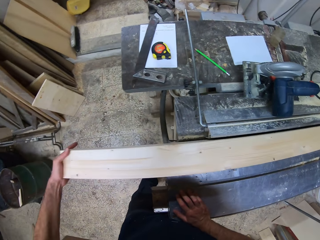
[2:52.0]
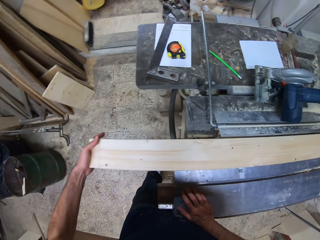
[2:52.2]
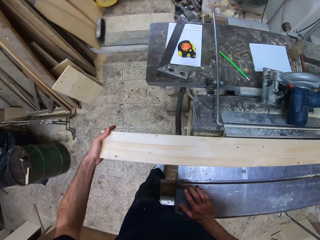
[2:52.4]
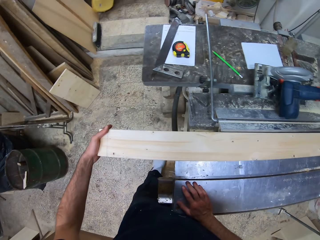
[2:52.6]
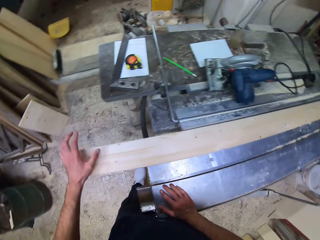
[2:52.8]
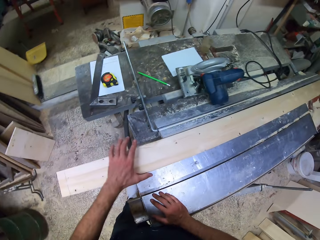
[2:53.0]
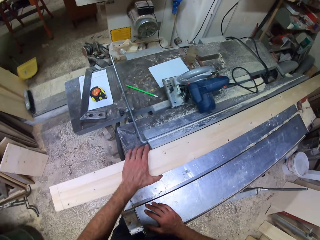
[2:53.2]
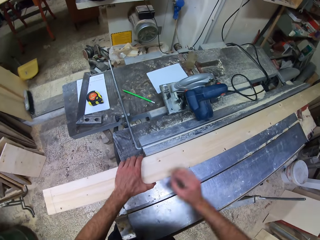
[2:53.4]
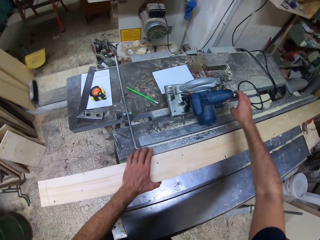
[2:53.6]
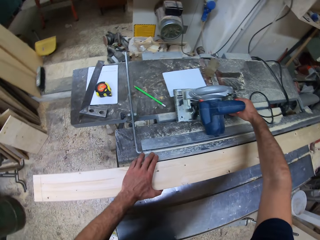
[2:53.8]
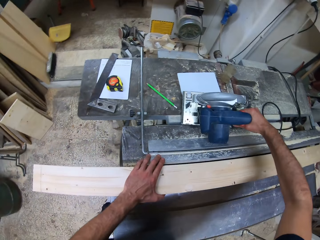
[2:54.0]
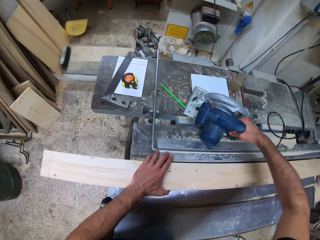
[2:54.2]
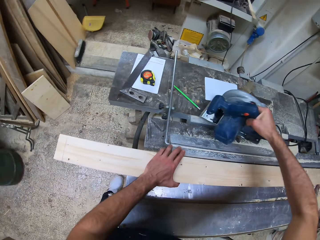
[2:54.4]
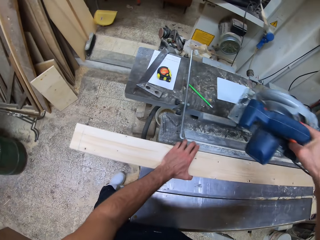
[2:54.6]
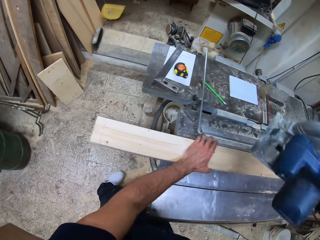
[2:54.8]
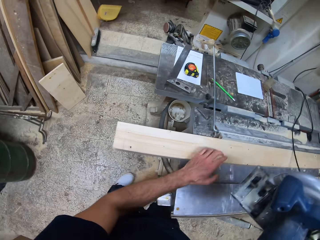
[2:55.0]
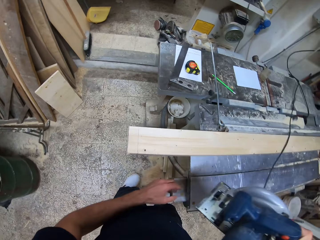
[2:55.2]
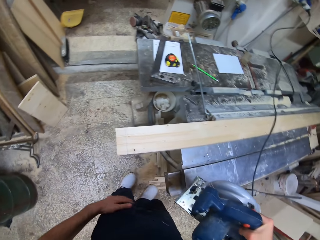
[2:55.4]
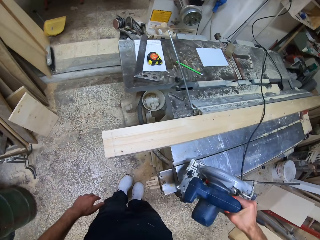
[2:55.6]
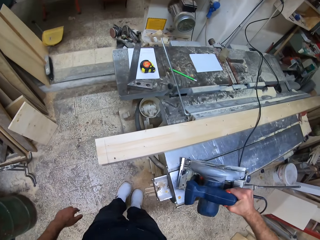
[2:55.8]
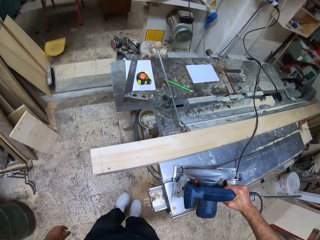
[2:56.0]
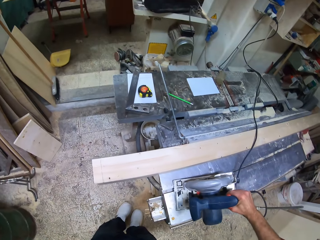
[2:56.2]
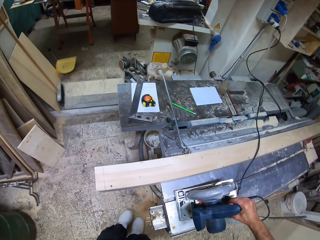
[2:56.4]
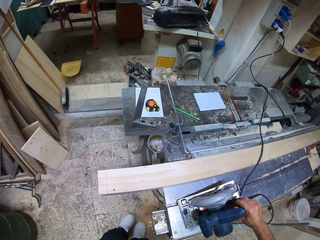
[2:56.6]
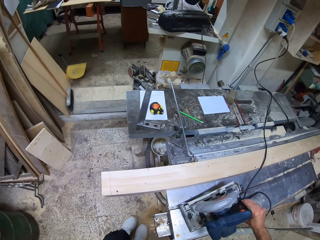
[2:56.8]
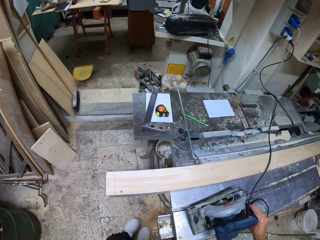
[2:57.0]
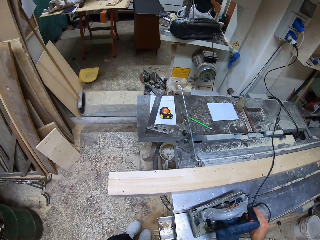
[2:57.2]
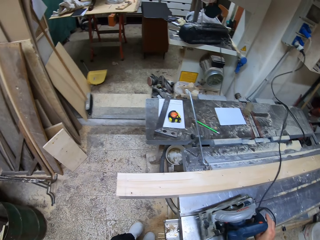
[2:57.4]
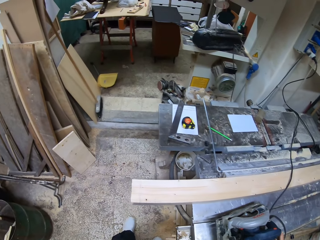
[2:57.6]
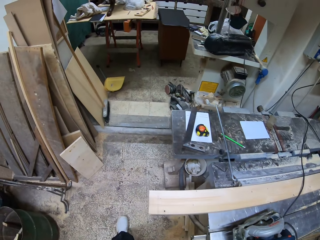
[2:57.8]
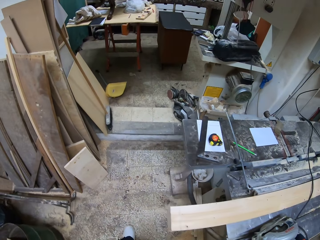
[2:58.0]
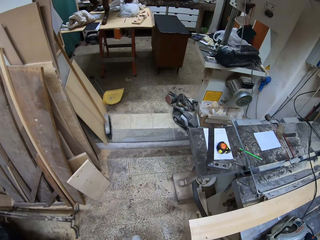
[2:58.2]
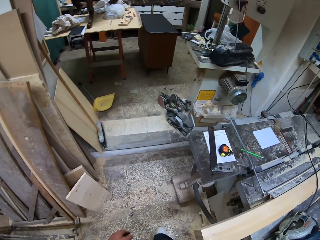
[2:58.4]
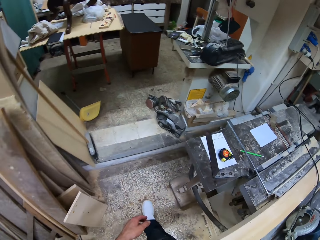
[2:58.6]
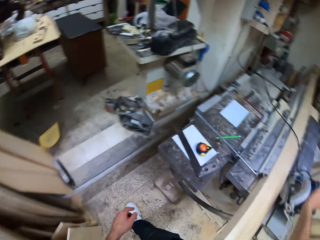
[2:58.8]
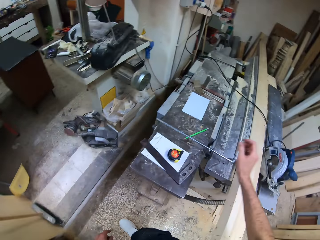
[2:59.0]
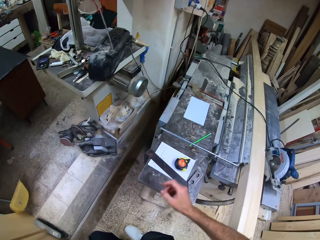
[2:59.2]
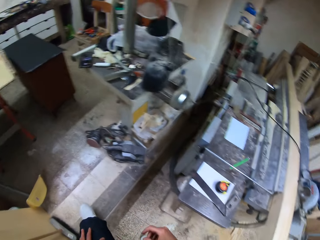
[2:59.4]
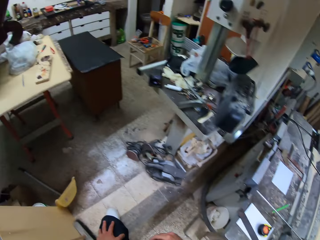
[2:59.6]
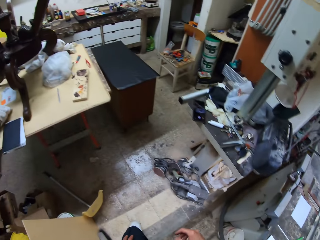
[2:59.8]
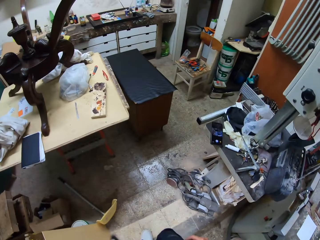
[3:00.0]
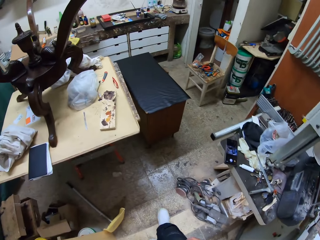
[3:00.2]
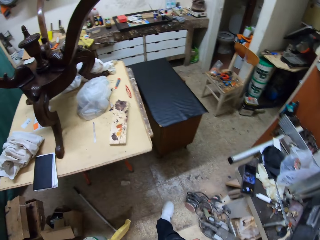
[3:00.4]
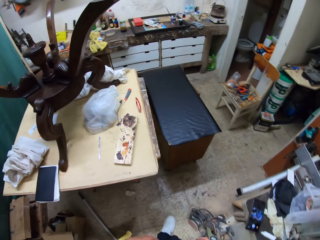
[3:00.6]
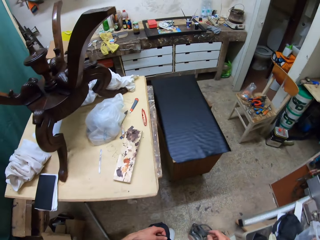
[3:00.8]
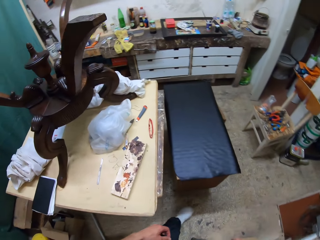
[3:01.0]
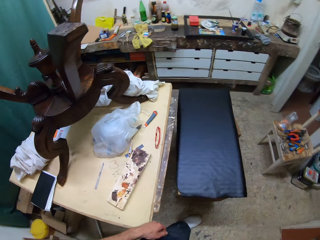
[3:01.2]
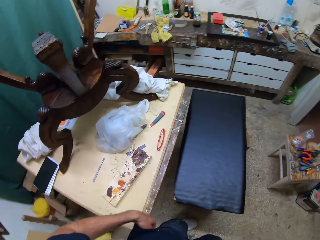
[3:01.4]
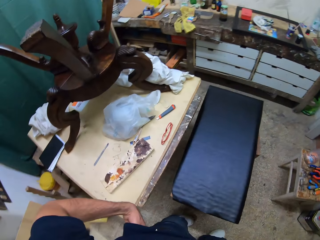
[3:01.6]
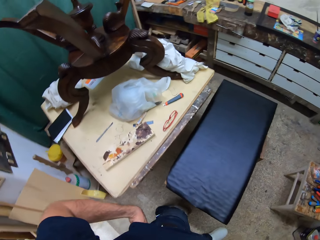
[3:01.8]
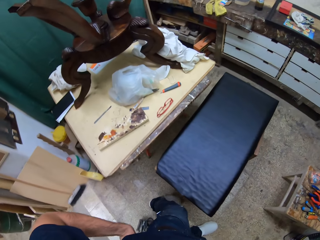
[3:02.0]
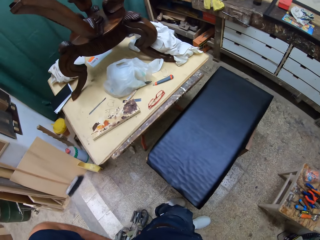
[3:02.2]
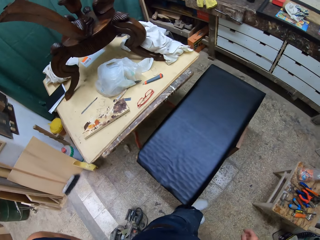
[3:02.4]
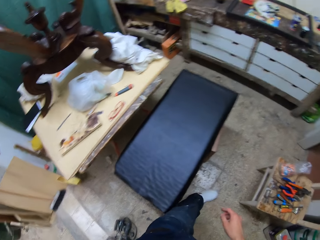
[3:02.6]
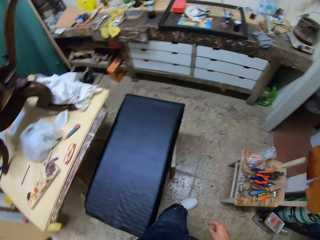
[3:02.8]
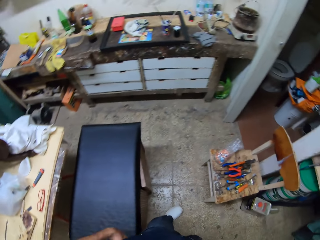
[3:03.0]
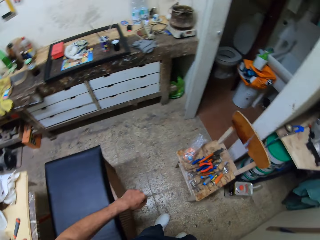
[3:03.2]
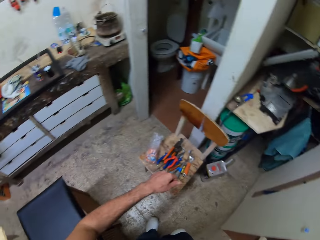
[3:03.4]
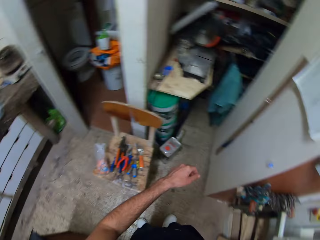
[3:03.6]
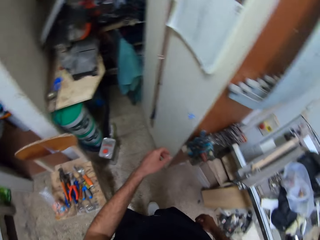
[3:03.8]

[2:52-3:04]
The camera wearer picks up the sawing machine from the metal workbench with his right hand. He drops the sawing machine on the metal workbench with his right hand. He walks in the workshop. He moves towards a wardrobe. He adjusts his garment.

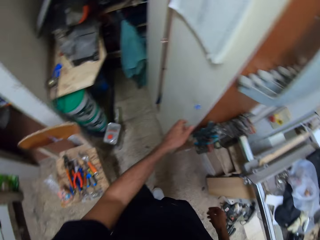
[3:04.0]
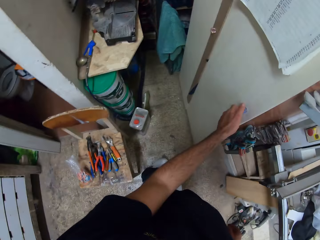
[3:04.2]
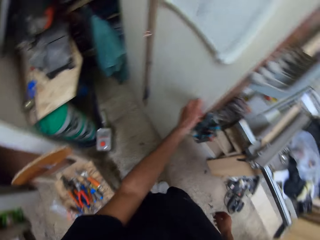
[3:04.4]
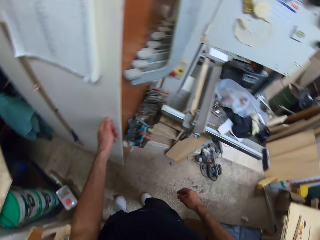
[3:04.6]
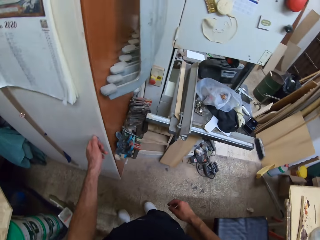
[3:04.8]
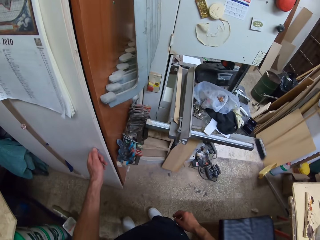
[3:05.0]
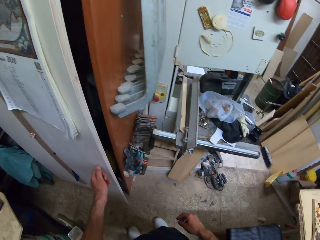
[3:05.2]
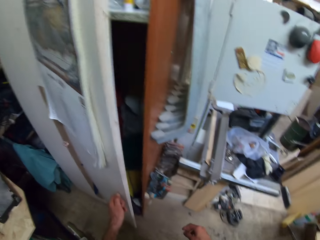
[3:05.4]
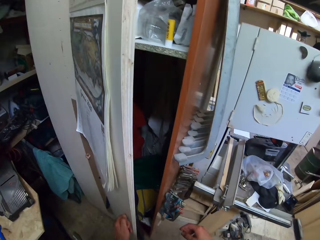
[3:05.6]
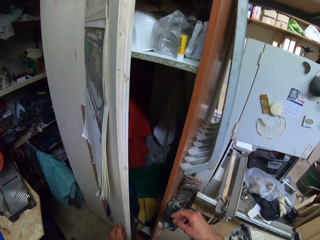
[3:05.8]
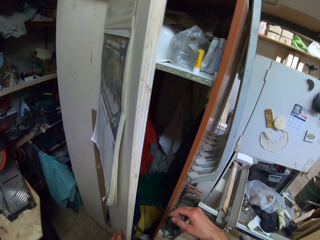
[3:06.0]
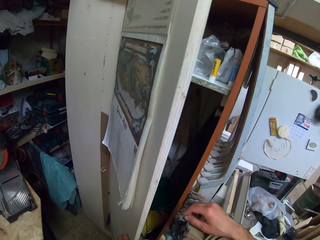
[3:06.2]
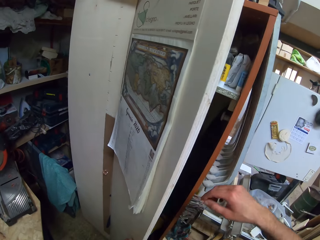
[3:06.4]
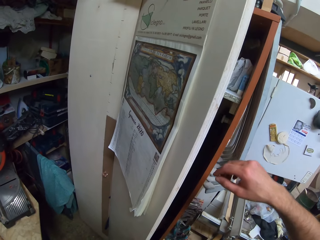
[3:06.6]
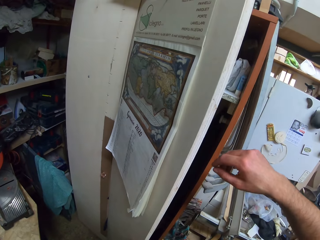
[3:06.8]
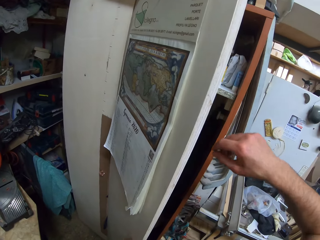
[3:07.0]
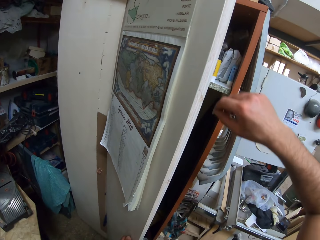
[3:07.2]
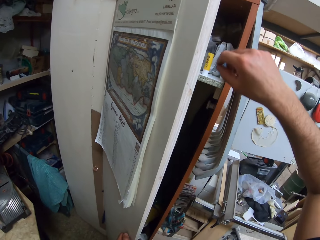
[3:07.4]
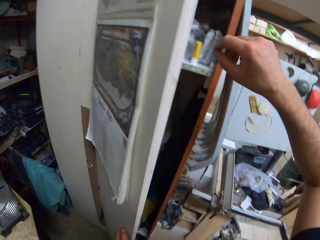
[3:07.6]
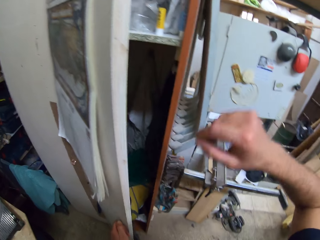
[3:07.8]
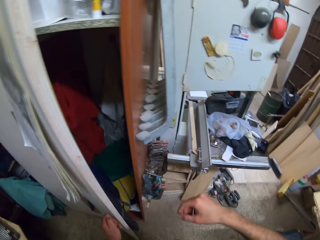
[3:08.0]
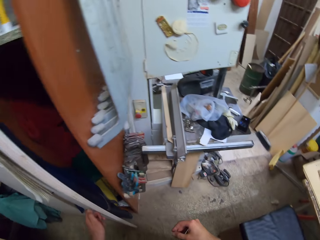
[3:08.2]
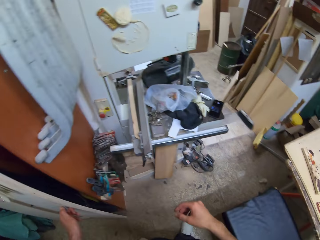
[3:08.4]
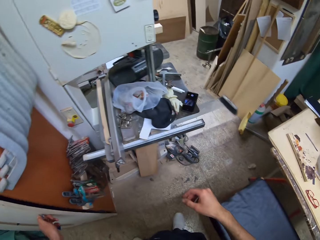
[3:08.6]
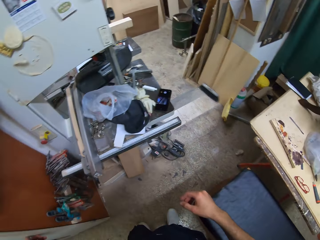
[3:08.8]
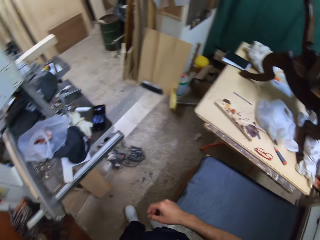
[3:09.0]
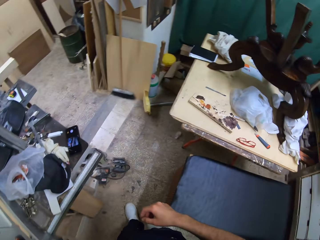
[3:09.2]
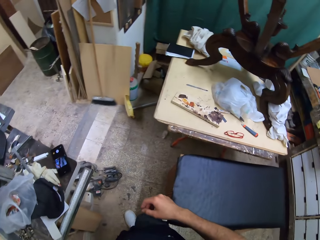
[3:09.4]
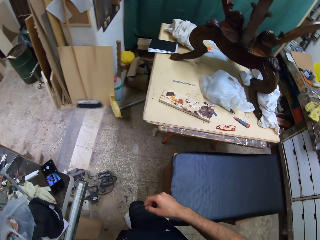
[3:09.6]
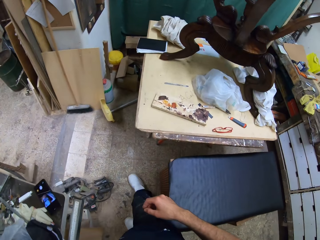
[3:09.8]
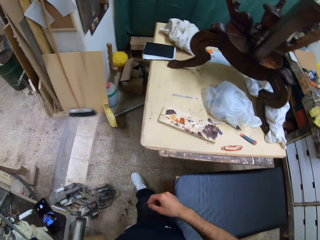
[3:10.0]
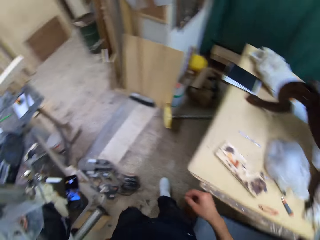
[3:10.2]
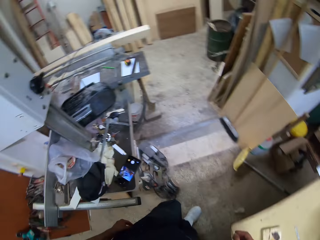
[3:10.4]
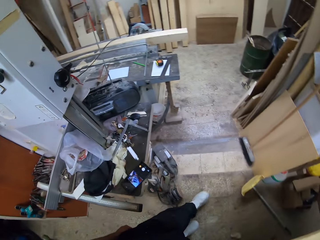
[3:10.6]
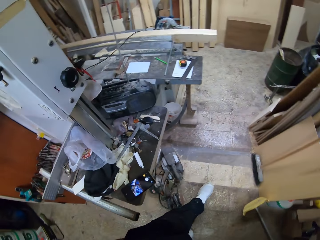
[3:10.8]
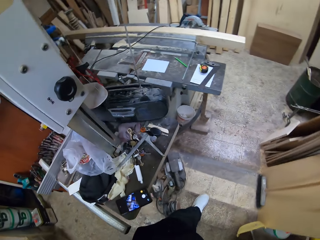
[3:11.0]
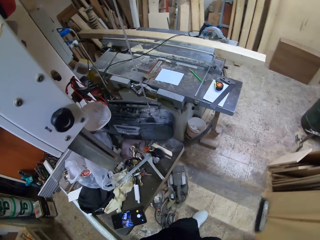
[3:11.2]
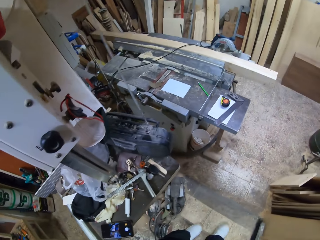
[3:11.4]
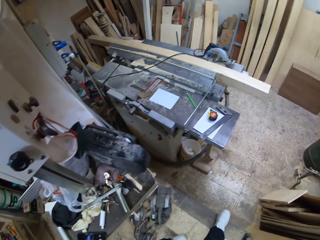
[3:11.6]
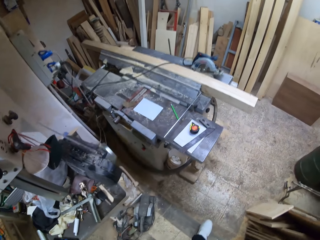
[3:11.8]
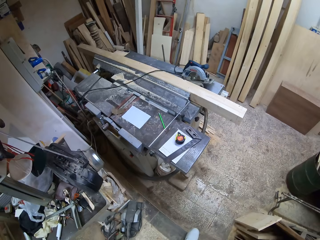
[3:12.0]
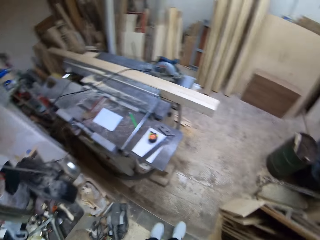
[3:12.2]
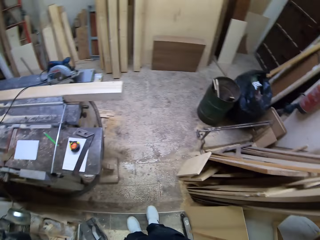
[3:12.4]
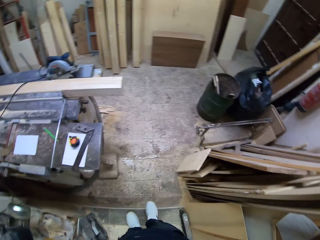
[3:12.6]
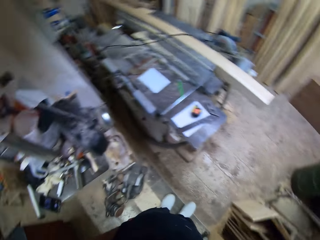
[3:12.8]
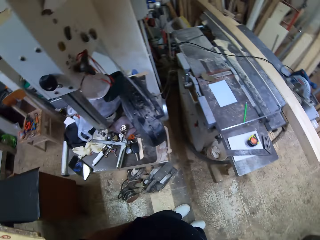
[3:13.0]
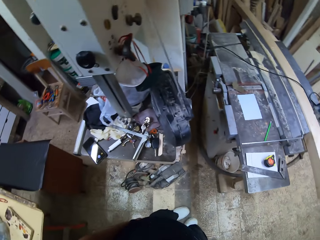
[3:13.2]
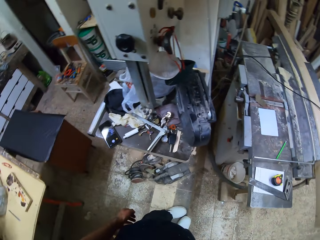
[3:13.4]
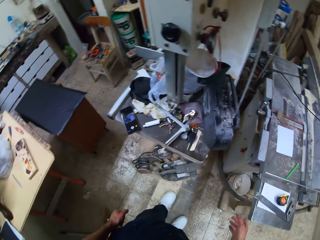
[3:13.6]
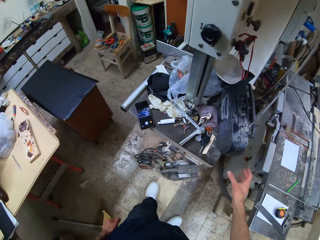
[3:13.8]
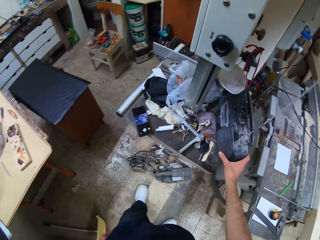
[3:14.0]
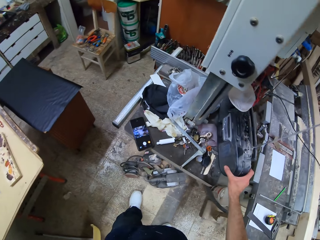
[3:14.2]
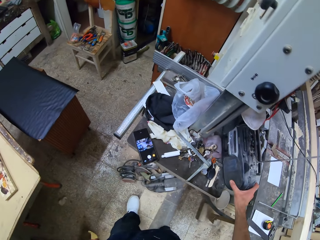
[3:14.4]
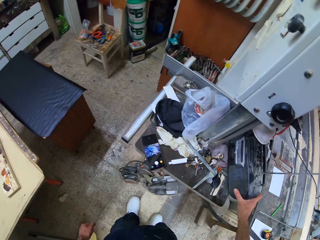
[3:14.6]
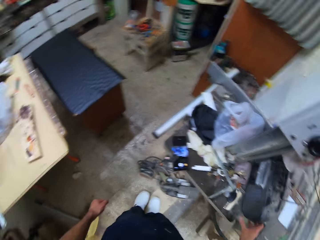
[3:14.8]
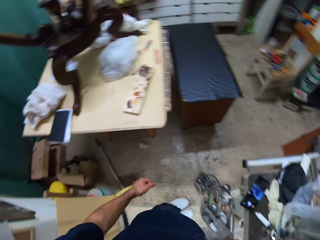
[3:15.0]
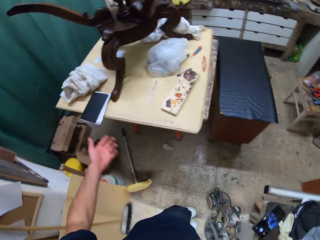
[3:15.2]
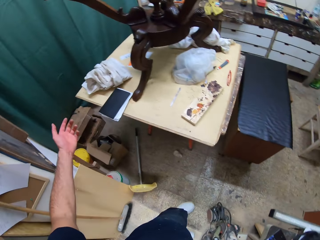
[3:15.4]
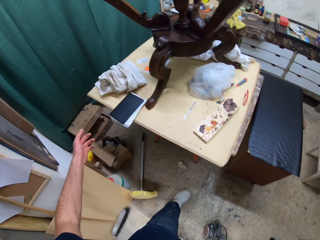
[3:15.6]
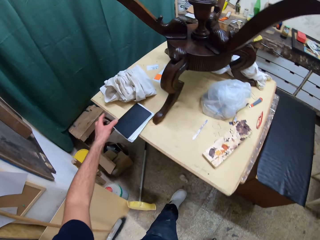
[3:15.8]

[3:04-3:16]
The camera wearer opens the wardrobe with his left hand. He lifts up his right hand. He closes the wardrobe with his left hand. He moves around in the workshop. He looks around. He touches a black music player with his right hand.
